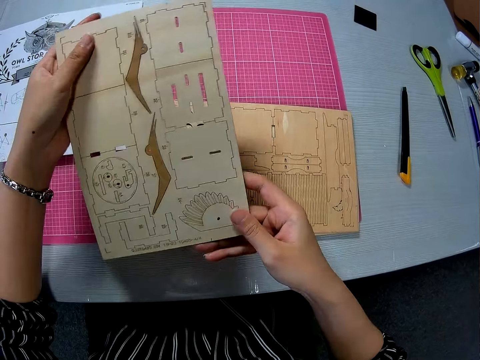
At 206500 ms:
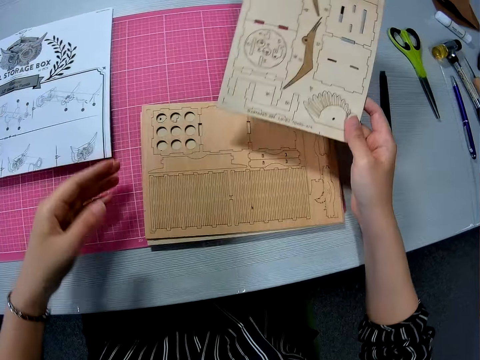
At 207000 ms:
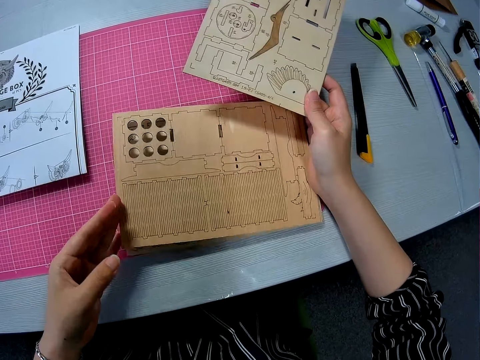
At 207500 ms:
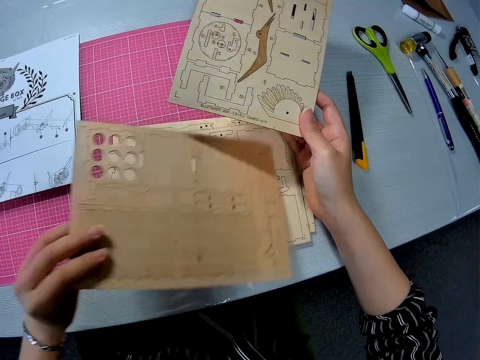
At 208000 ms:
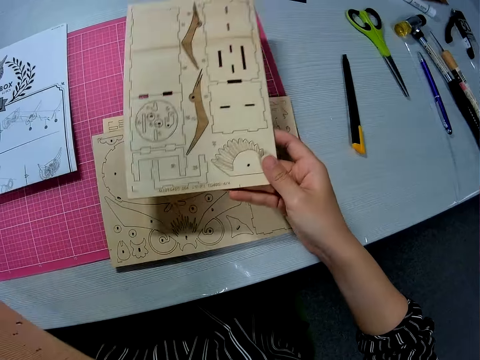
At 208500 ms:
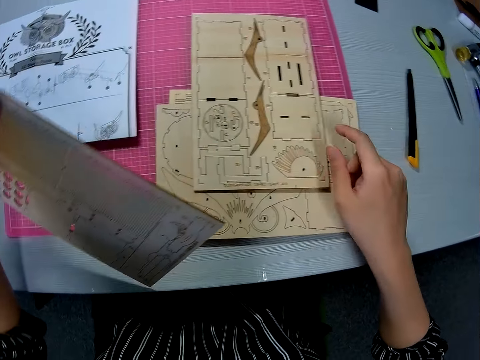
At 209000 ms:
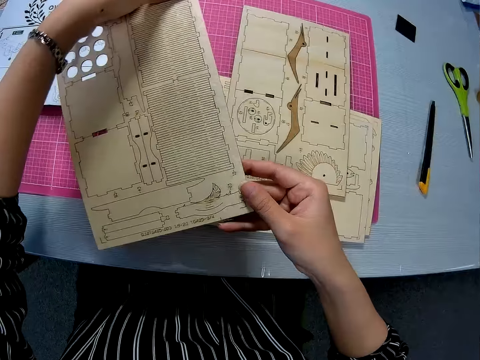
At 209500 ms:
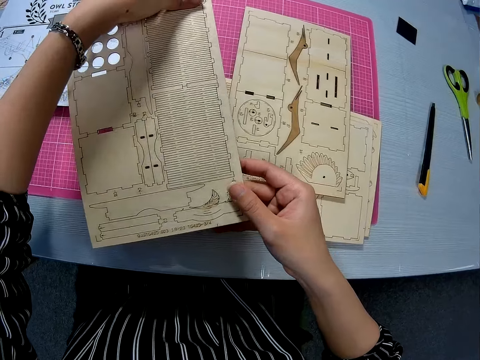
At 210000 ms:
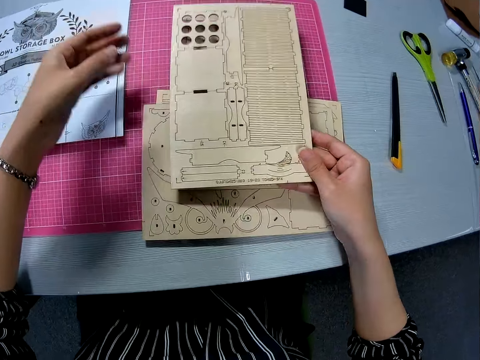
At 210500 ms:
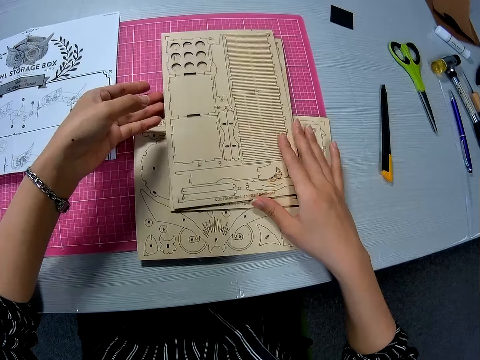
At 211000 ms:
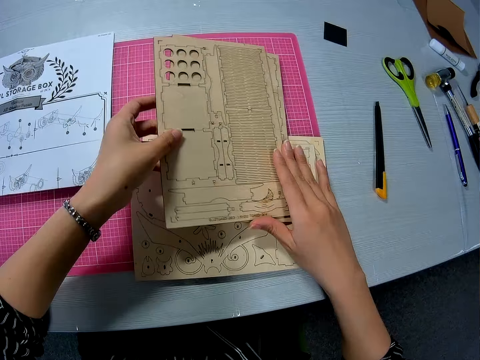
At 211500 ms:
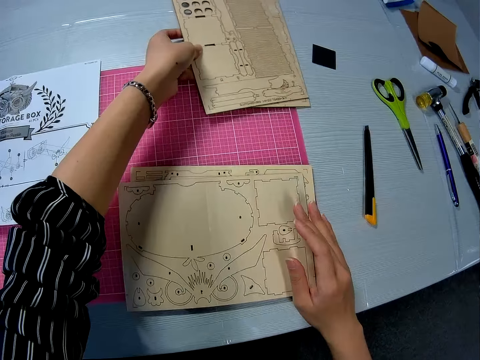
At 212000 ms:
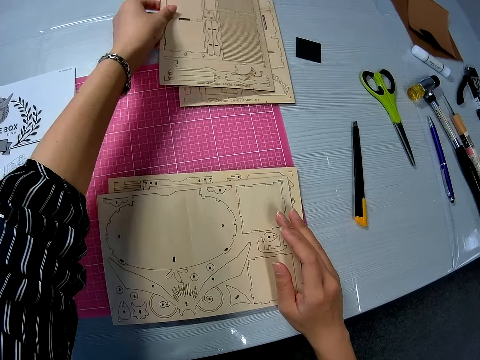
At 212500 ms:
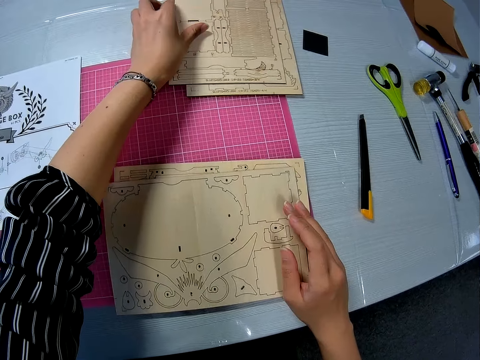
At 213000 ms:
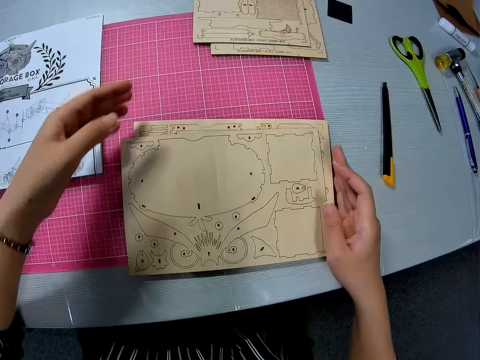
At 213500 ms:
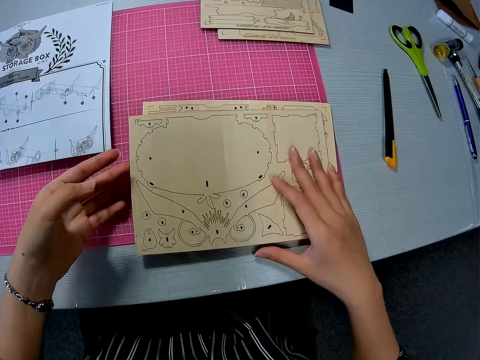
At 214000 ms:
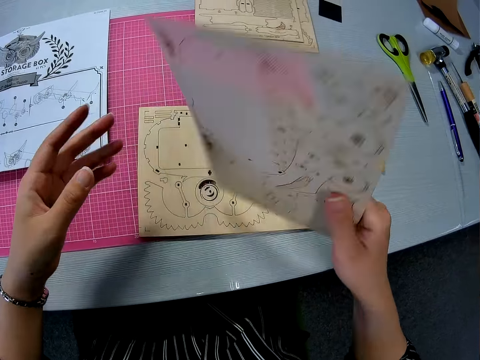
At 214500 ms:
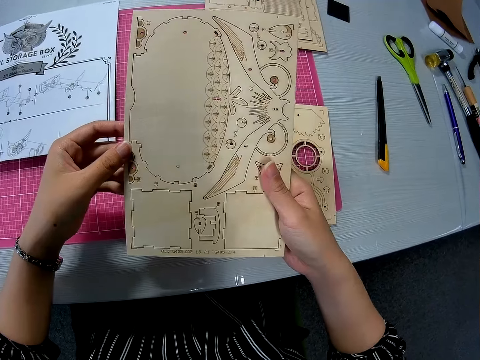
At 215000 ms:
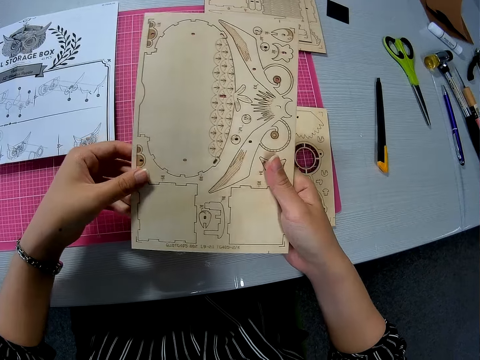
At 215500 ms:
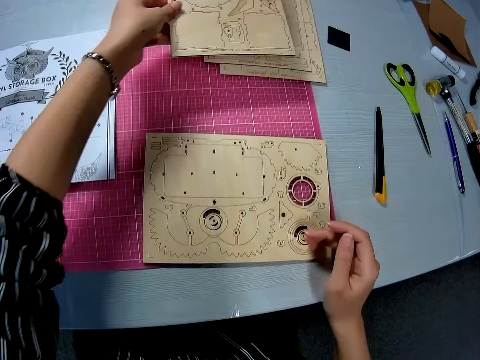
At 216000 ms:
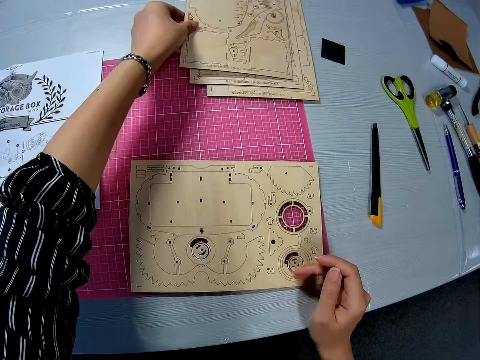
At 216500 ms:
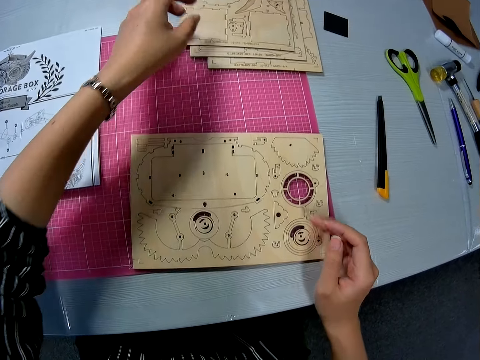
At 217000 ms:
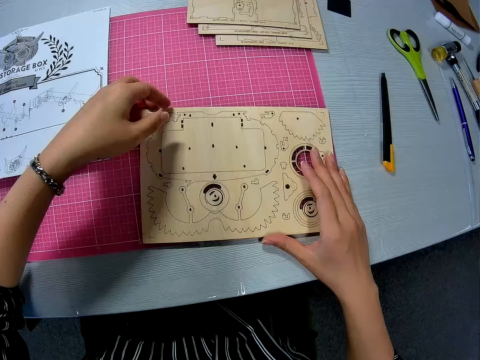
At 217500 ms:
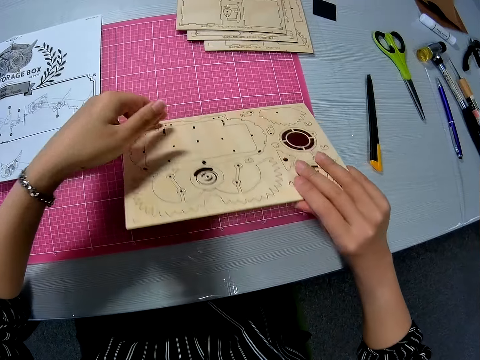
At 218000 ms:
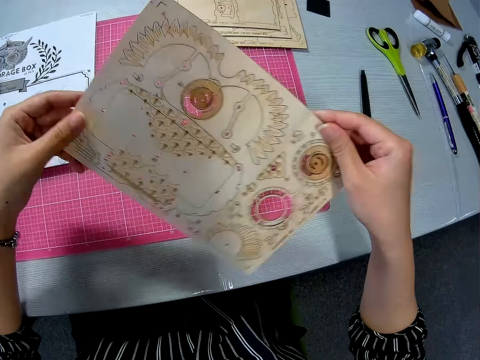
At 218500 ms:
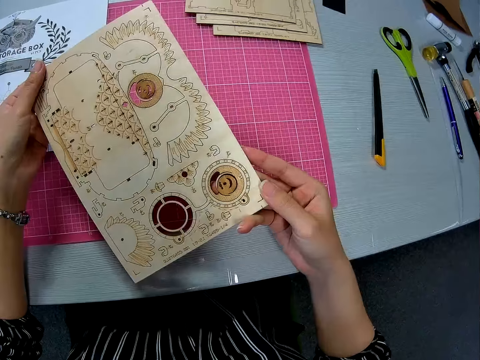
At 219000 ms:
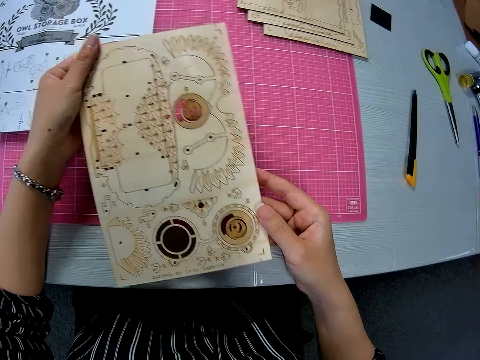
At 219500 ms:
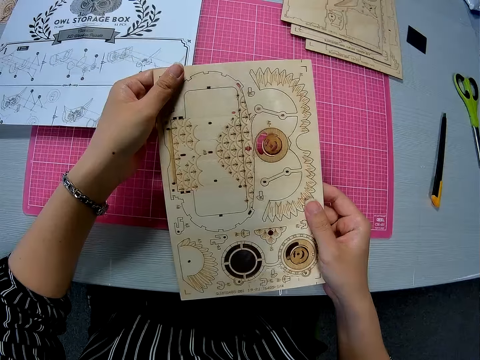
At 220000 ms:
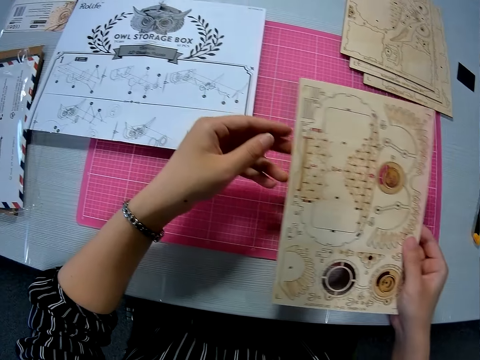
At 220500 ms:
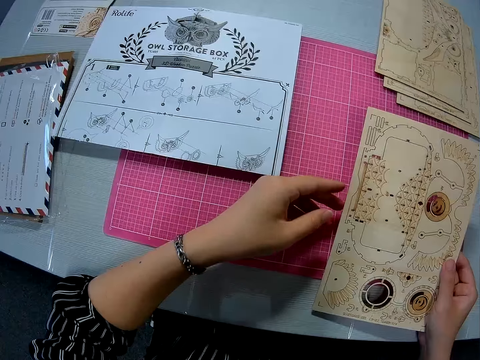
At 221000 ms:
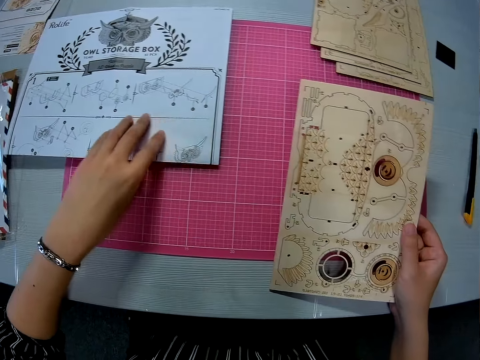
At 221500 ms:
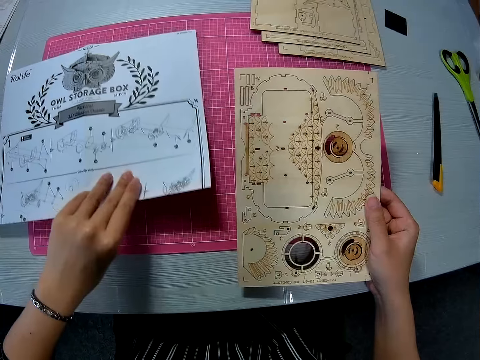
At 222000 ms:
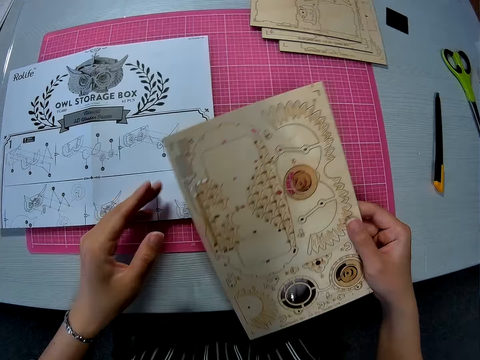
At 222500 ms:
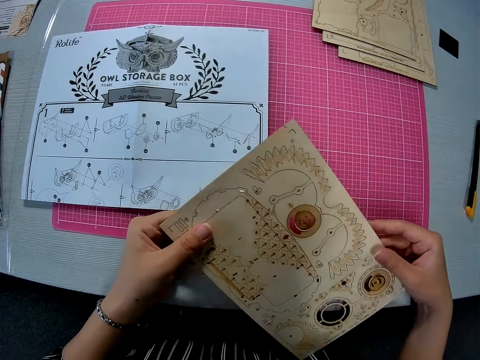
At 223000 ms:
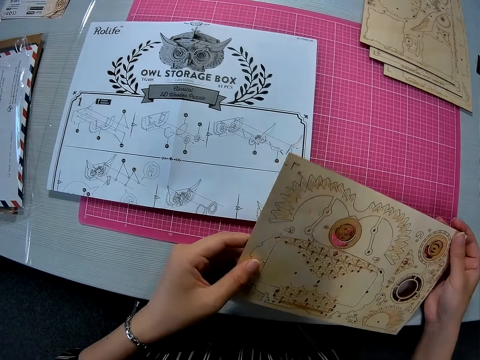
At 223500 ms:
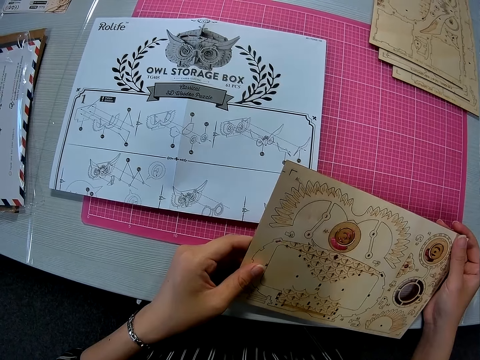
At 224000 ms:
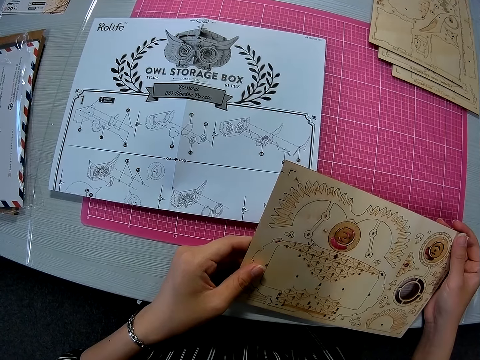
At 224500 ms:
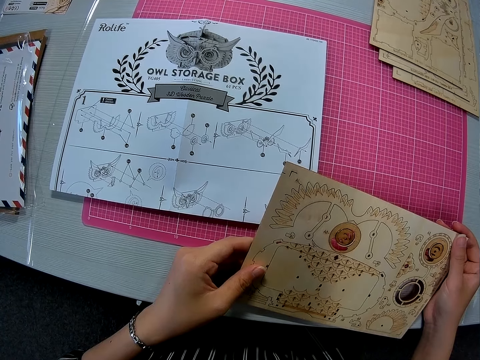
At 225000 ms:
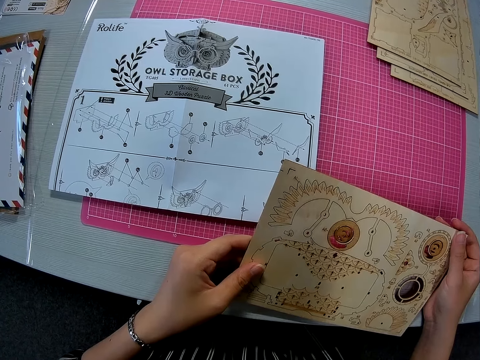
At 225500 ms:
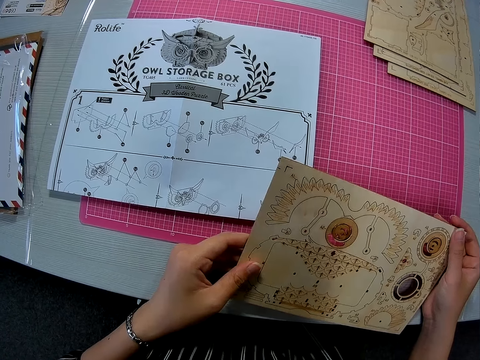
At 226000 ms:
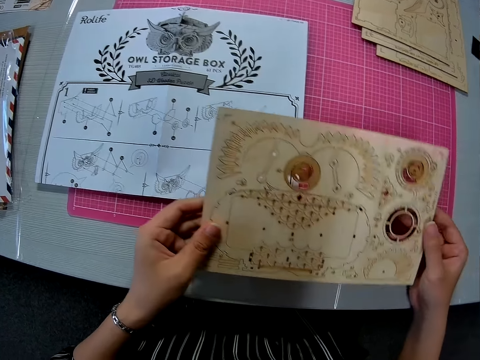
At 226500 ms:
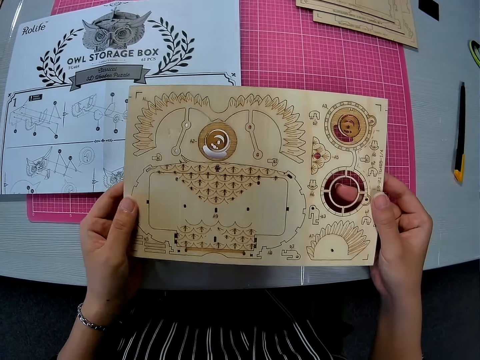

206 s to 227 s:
The camera wearer picks something on the left hand. They put something on the table. They hold the object on the left hand. They put down the object. They pick both objects. They put down the object. They pick another object from the table. They turn the object. They put the object on top of the others. They pick the object. They turn the object. They drag the object. They touch the paper.

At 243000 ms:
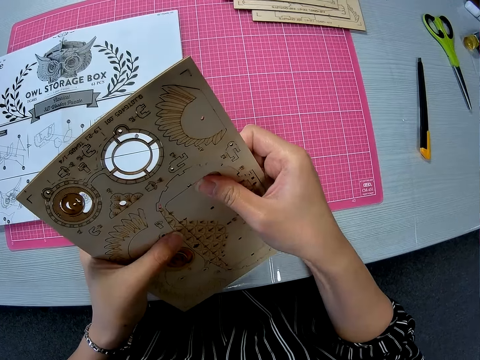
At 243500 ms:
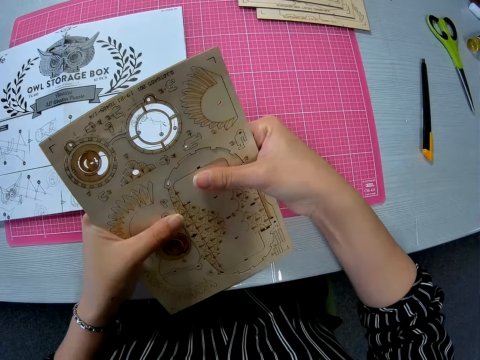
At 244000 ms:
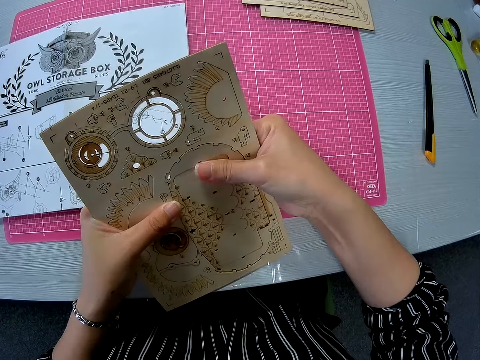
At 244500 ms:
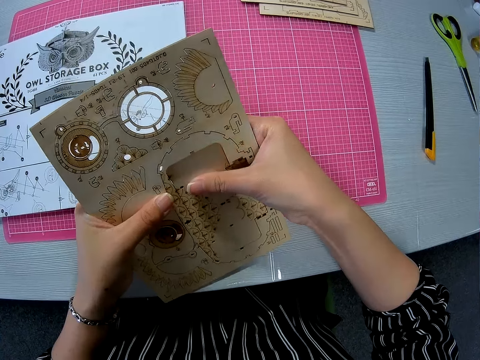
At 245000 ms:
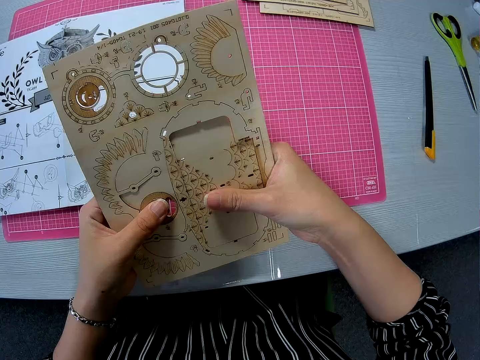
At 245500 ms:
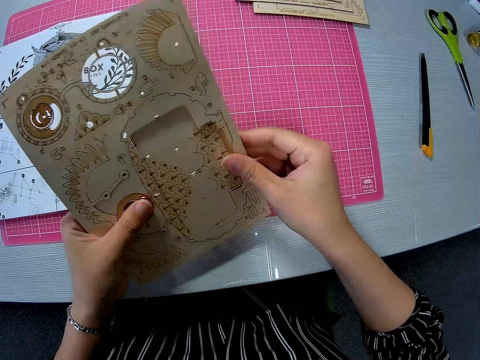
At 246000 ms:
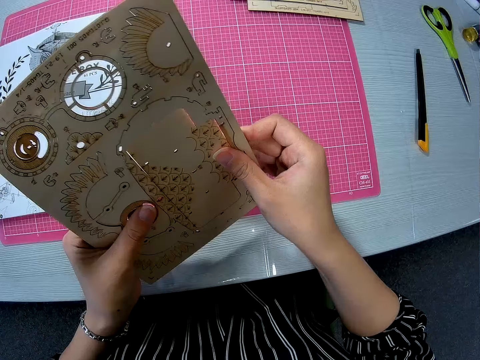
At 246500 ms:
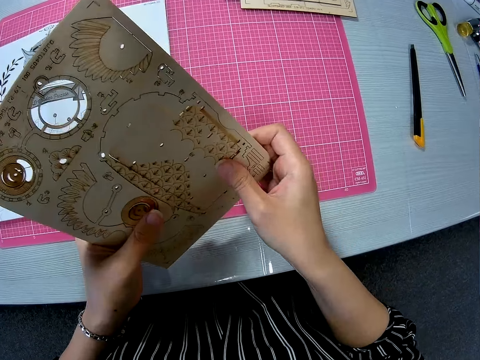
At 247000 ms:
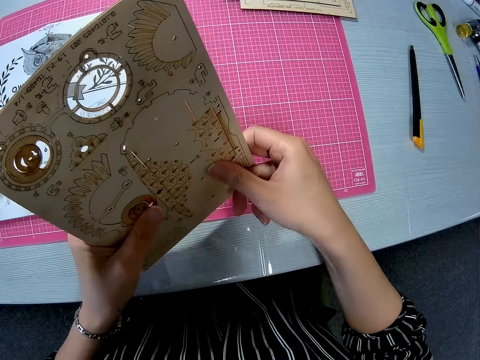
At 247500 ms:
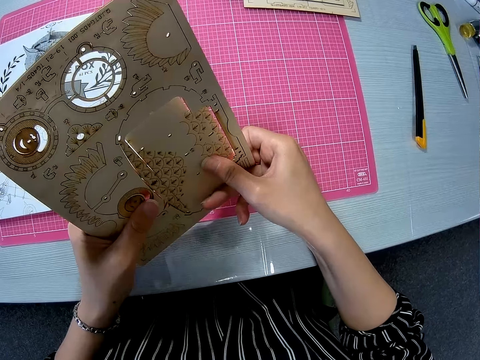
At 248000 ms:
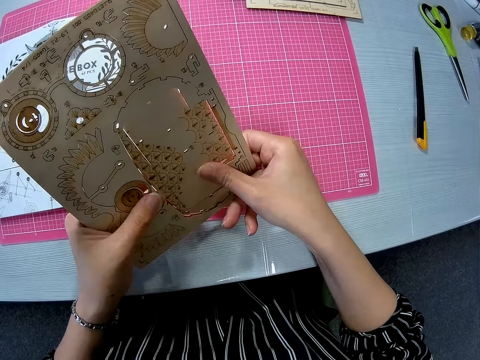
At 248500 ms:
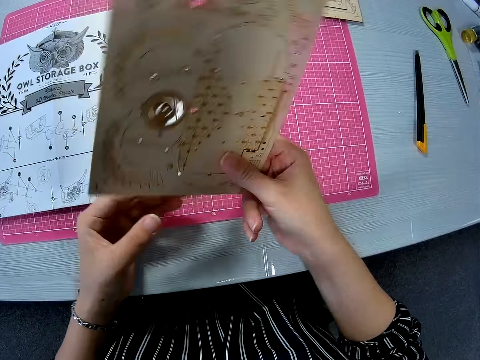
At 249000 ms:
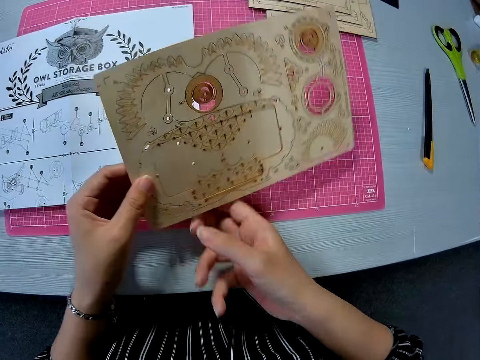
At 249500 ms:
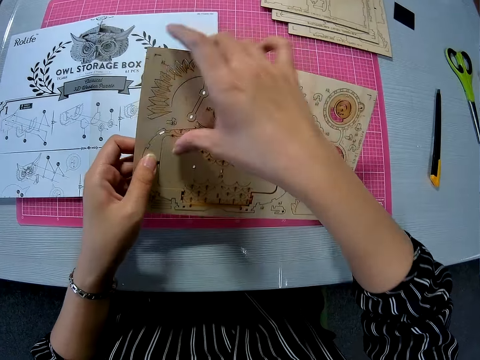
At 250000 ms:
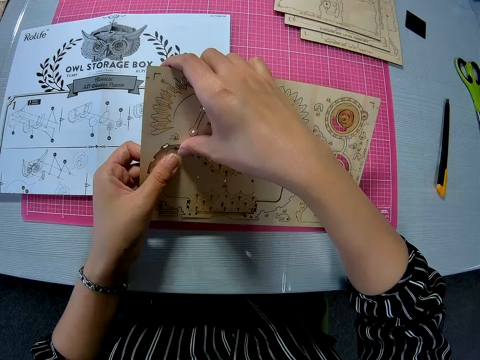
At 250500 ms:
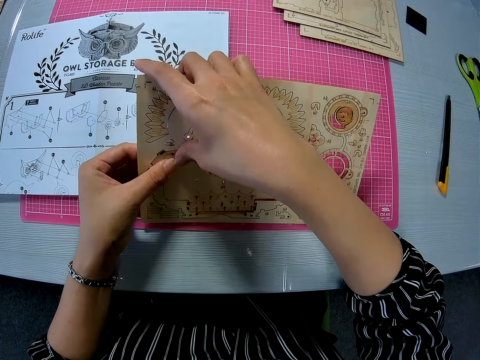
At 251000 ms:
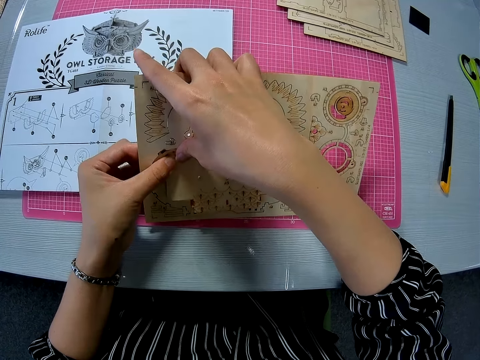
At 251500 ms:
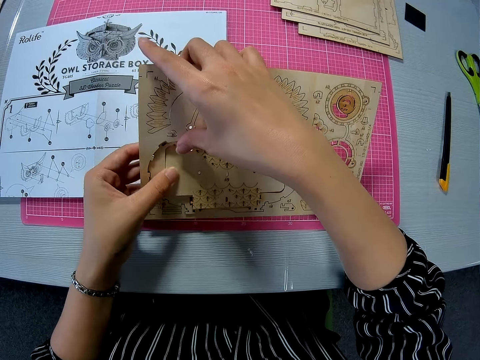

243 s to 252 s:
The camera wearer detaches a piece of wood.
